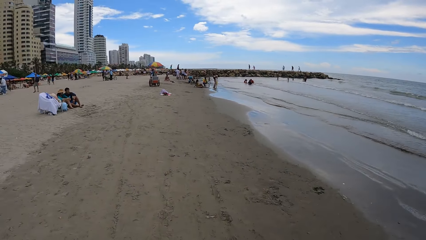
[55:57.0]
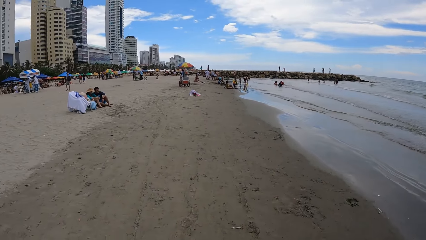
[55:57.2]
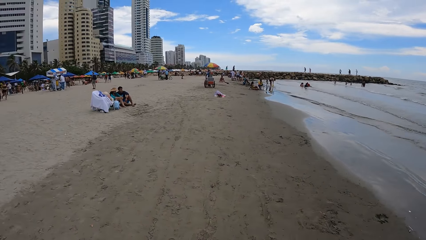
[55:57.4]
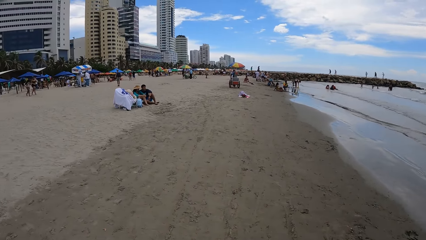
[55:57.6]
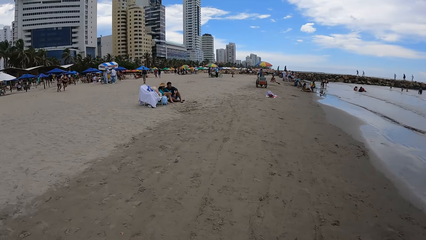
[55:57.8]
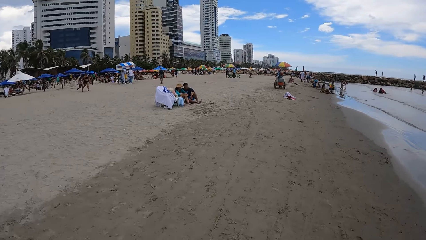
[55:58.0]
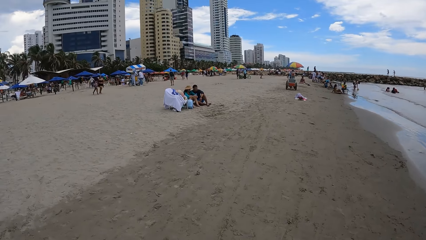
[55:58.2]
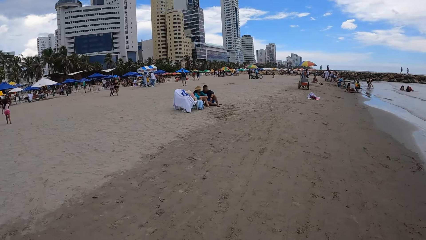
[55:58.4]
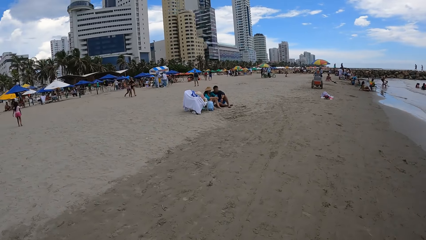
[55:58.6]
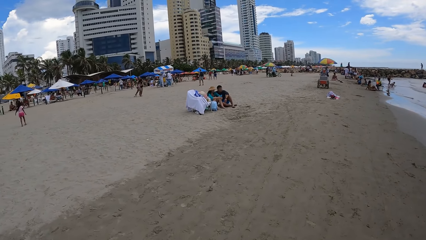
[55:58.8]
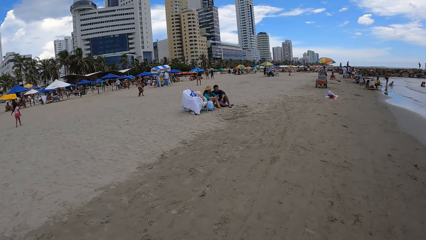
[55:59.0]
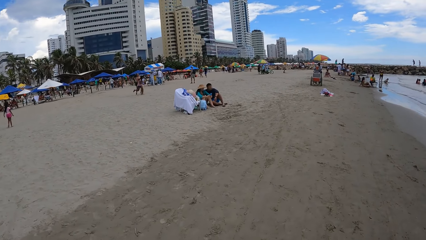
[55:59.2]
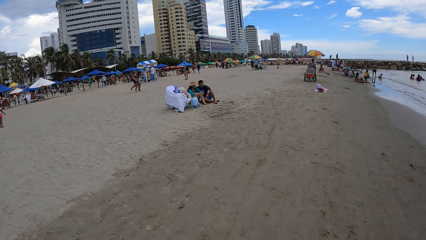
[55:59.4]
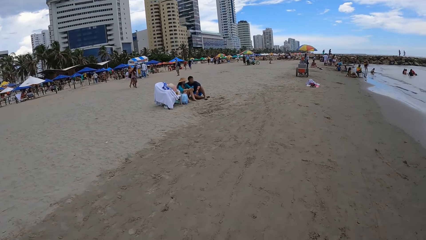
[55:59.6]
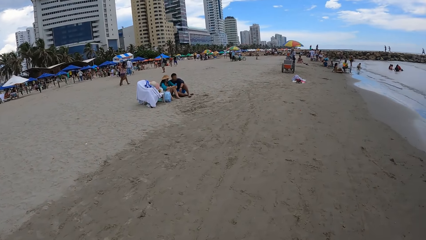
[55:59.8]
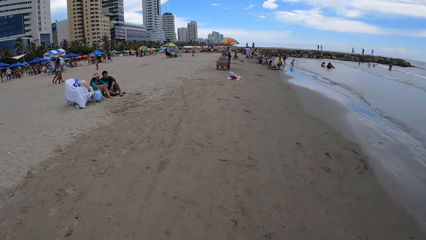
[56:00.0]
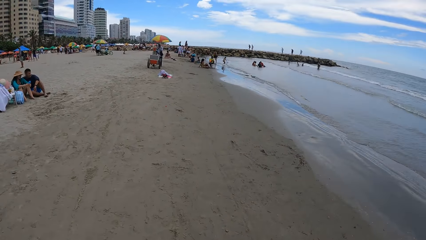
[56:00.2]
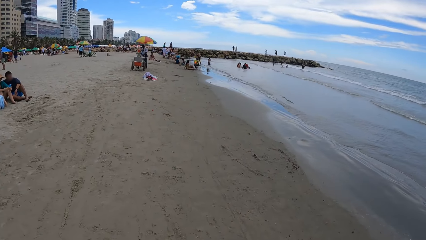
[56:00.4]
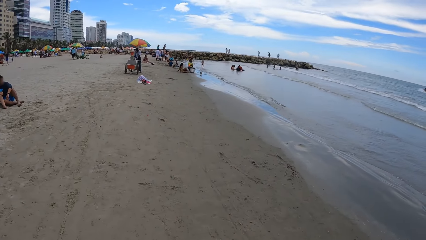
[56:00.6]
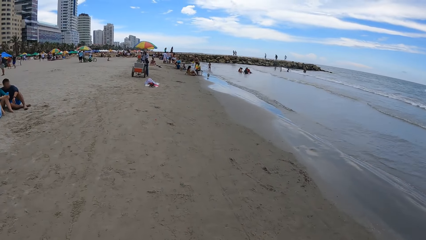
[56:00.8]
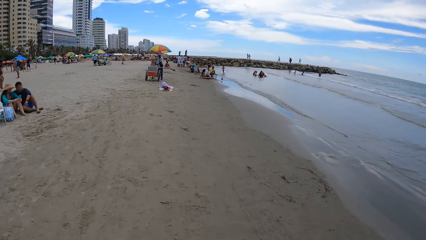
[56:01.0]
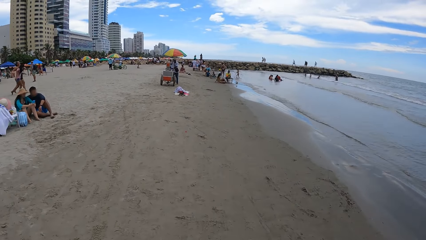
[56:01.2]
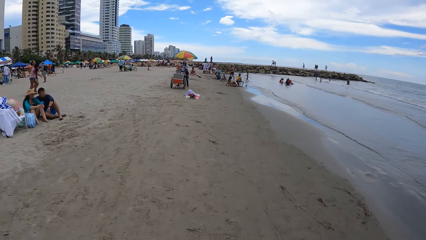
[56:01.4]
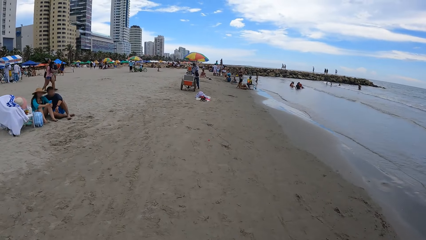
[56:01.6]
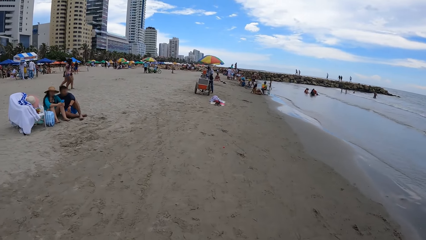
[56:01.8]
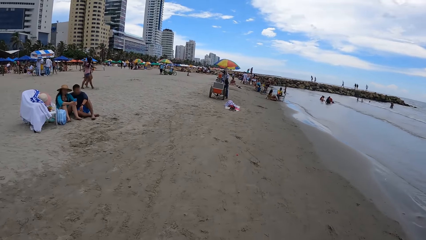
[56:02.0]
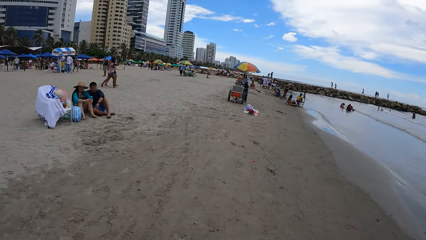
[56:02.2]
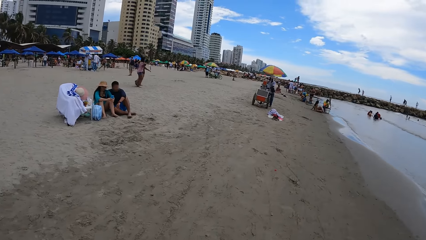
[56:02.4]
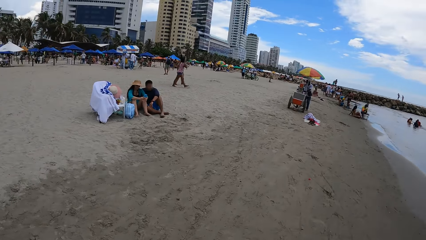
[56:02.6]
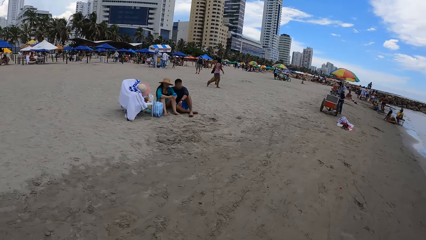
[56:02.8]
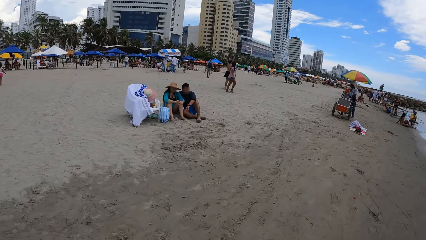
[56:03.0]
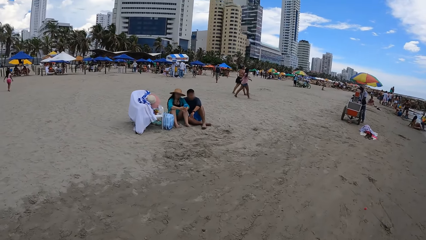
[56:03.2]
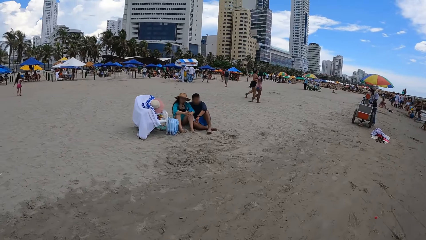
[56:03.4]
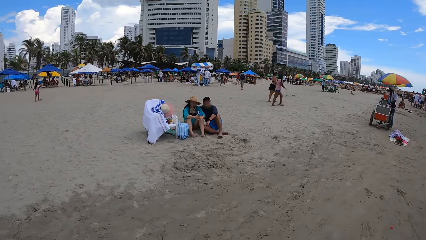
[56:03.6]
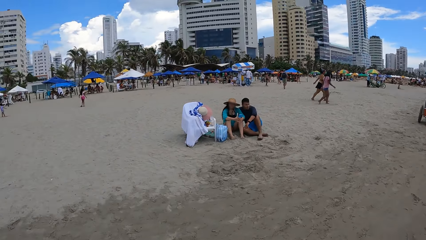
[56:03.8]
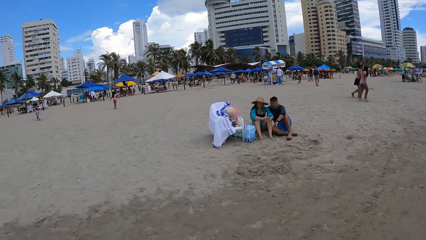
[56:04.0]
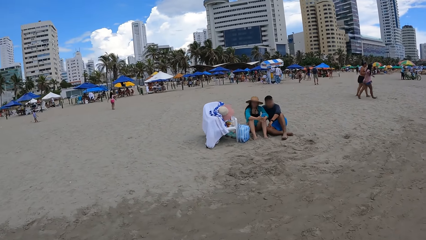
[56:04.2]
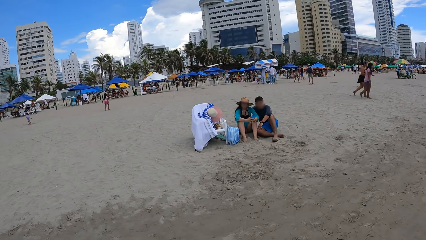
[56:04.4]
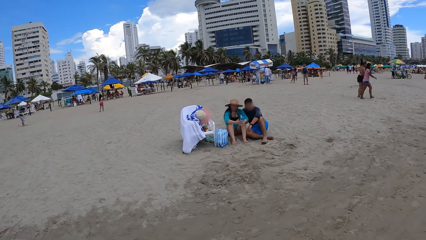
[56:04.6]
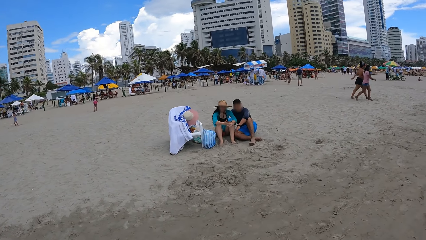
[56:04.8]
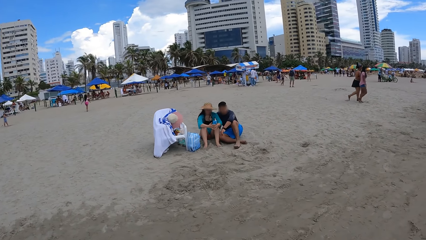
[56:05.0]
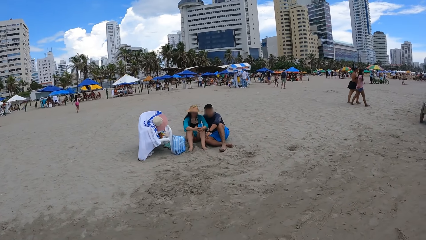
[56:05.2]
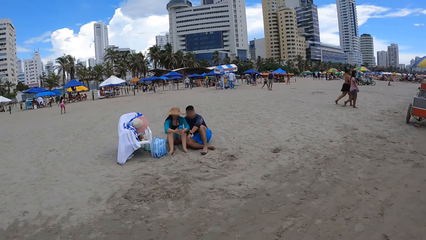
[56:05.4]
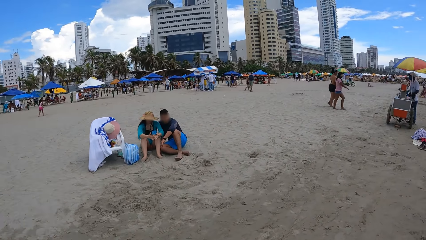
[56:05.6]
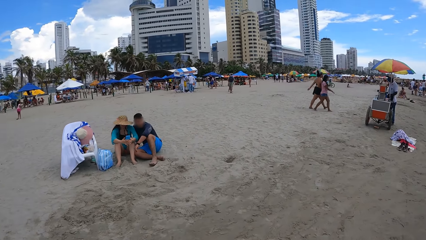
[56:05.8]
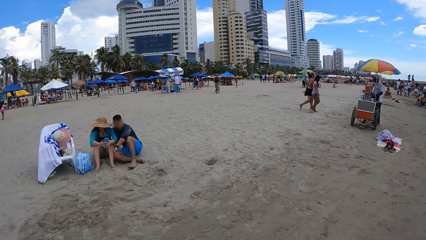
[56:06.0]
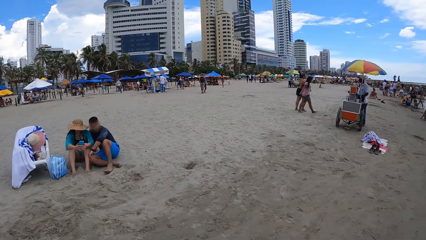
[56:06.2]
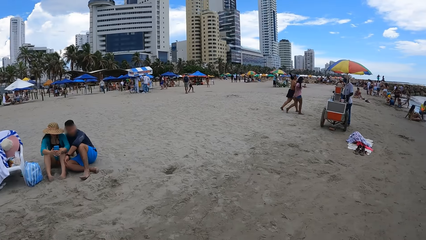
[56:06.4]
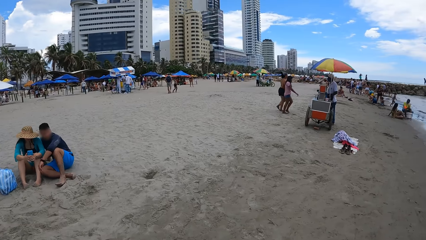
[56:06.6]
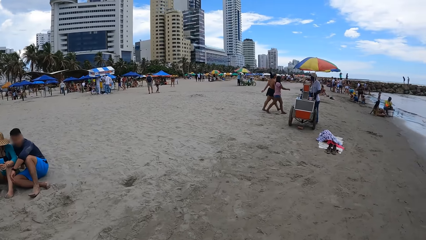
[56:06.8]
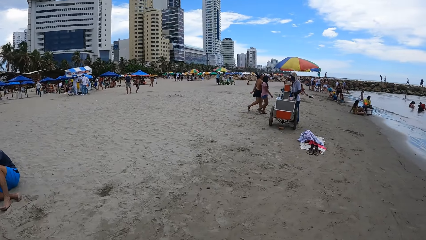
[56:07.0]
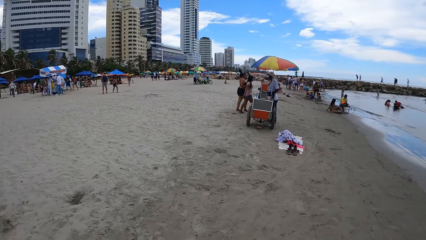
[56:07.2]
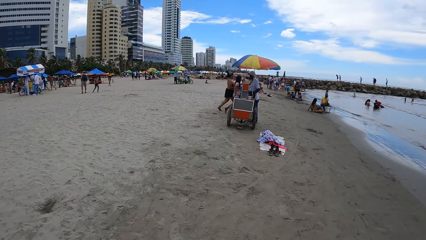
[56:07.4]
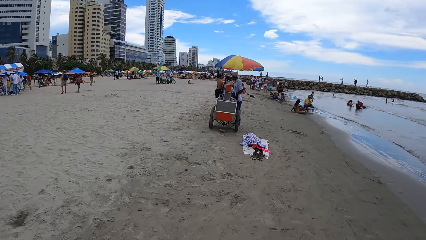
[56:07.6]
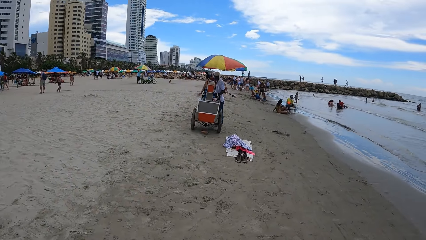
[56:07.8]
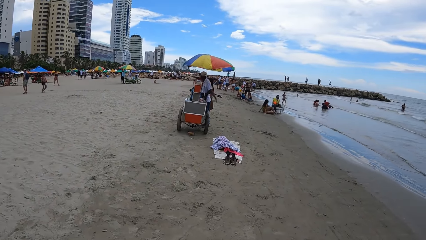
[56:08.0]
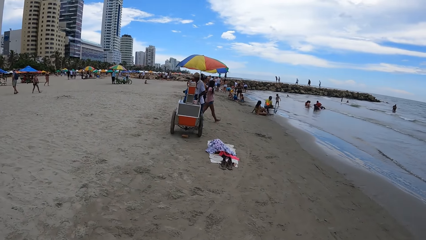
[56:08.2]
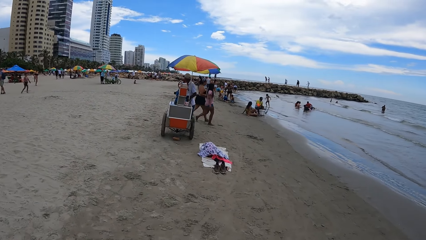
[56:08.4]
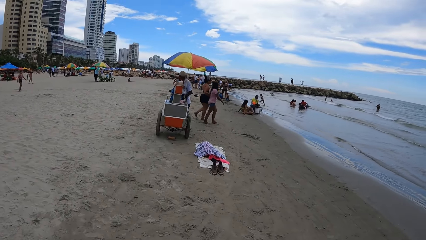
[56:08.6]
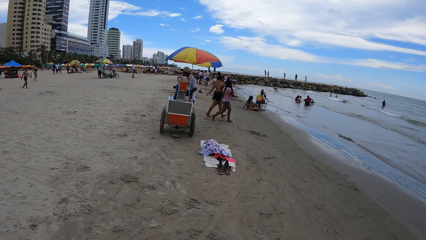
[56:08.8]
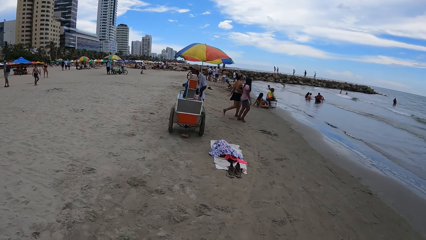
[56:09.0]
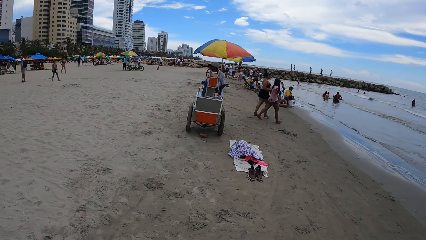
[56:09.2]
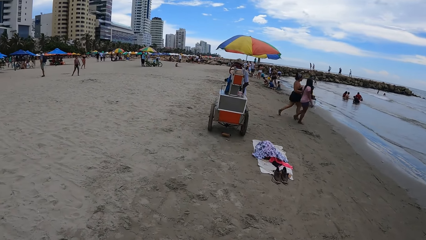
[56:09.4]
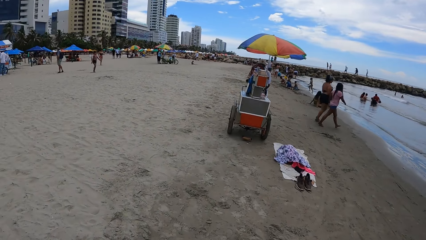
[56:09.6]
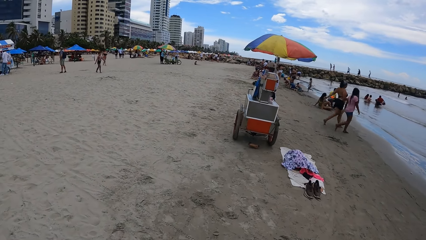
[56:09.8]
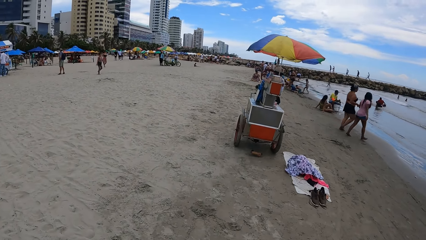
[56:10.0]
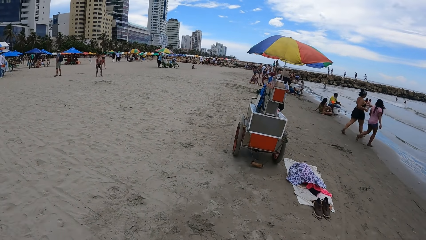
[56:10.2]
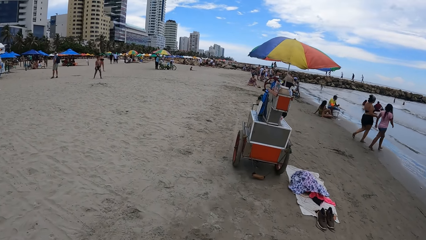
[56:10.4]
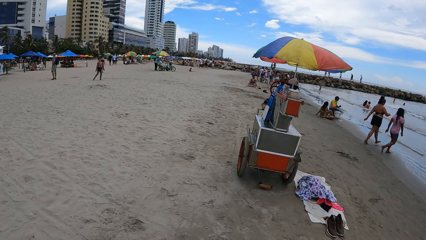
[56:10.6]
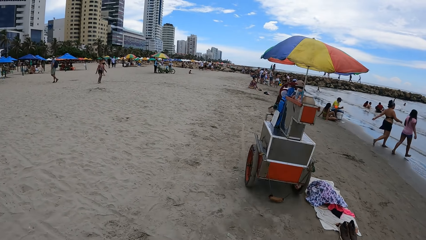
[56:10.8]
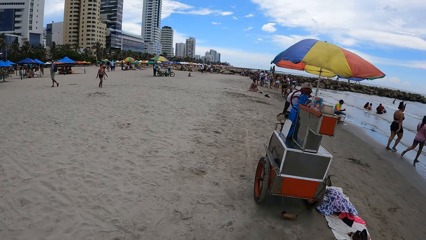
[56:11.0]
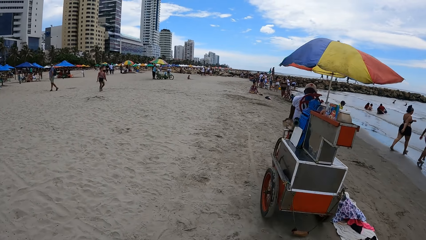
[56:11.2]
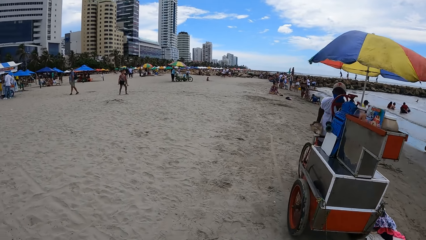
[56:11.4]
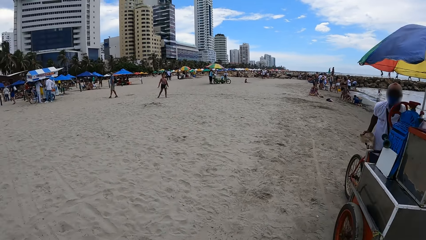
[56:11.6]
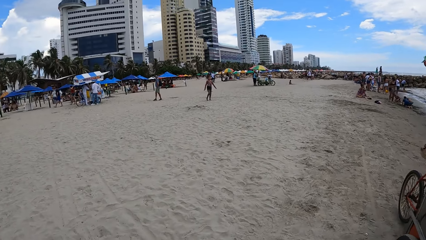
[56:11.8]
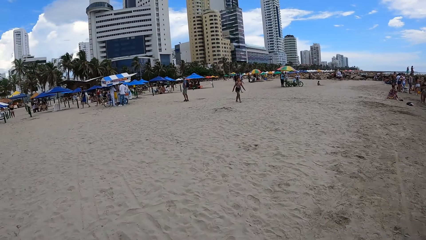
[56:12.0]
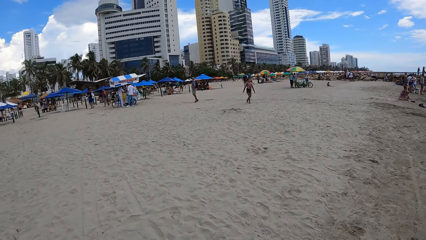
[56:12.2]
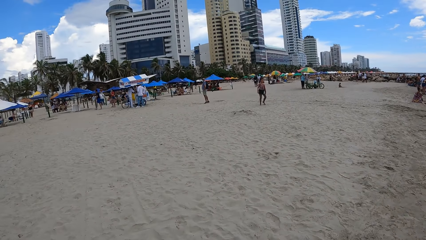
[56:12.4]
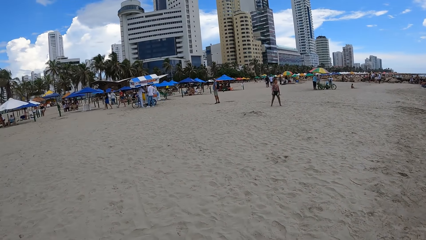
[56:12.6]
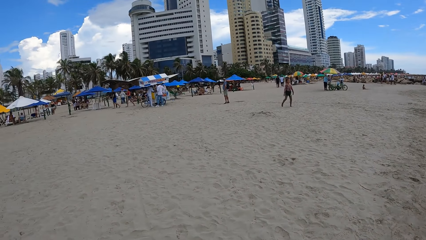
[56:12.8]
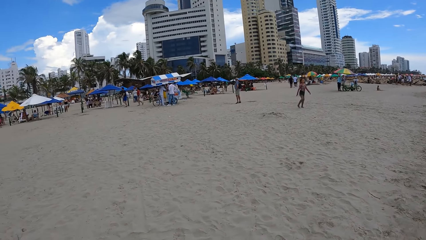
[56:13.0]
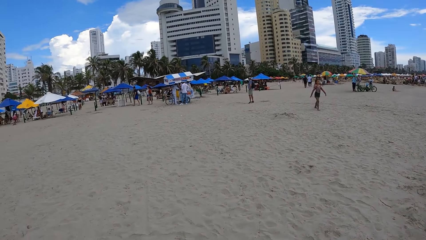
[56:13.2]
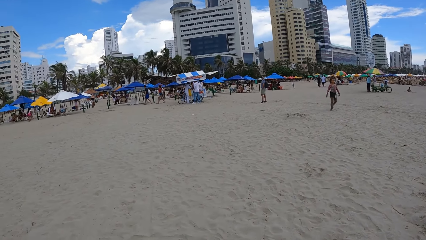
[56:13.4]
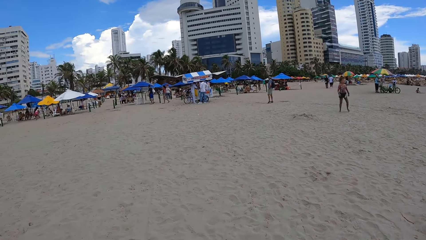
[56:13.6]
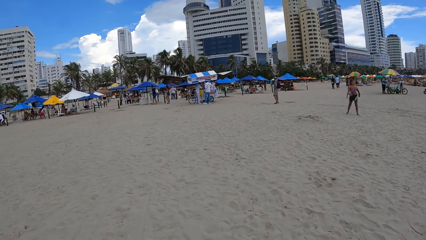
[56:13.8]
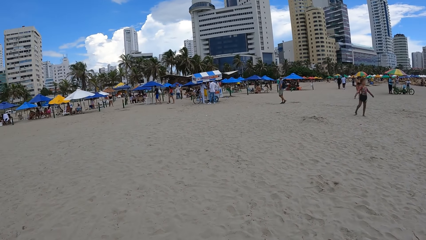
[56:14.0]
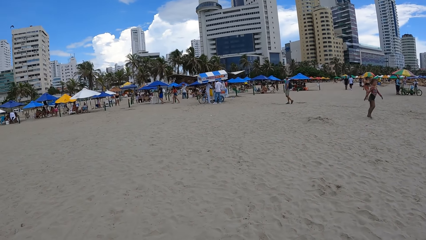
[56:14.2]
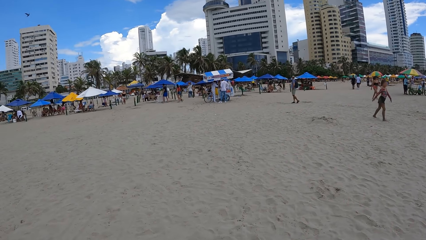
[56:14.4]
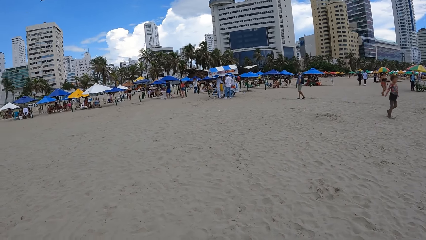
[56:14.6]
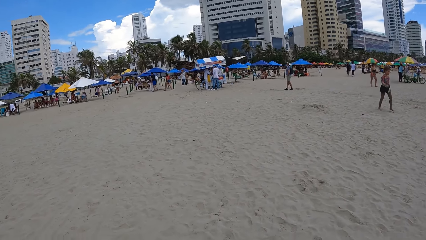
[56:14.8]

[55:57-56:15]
The camera wearer looks at a woman. They walk alongside the beach. They look around.
